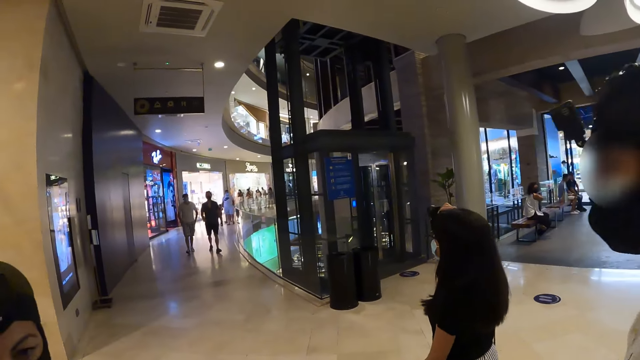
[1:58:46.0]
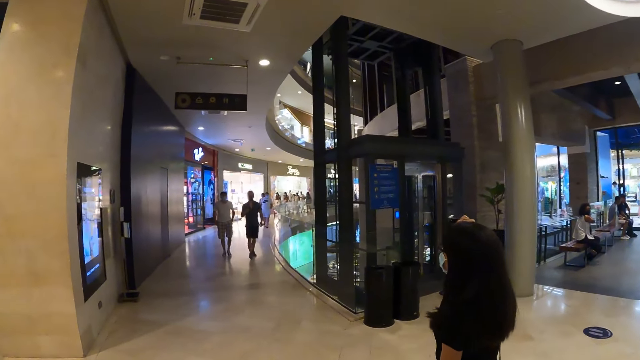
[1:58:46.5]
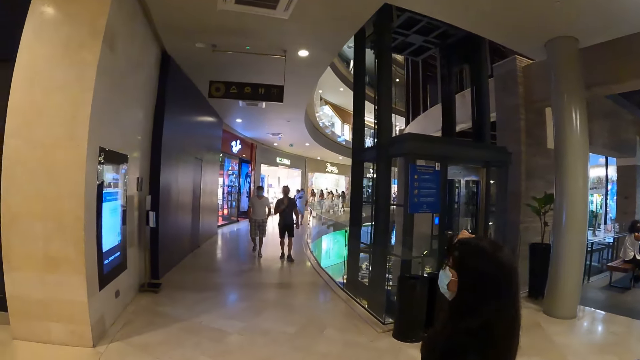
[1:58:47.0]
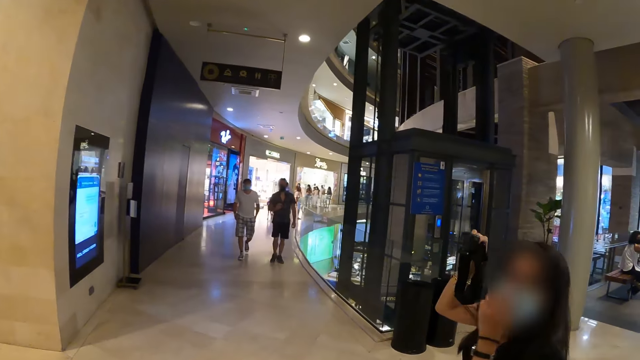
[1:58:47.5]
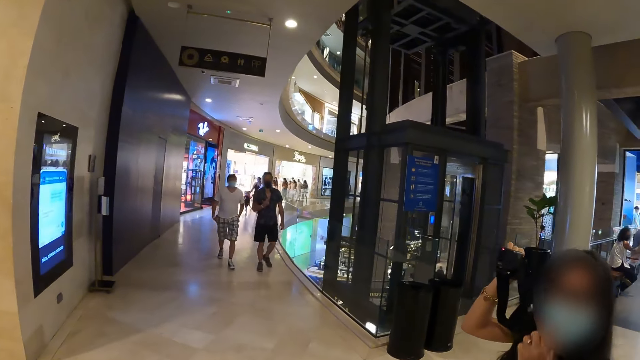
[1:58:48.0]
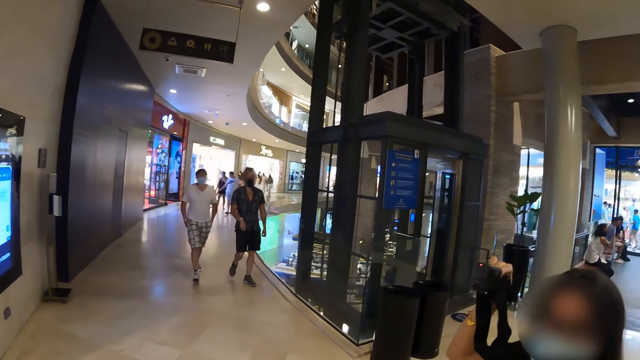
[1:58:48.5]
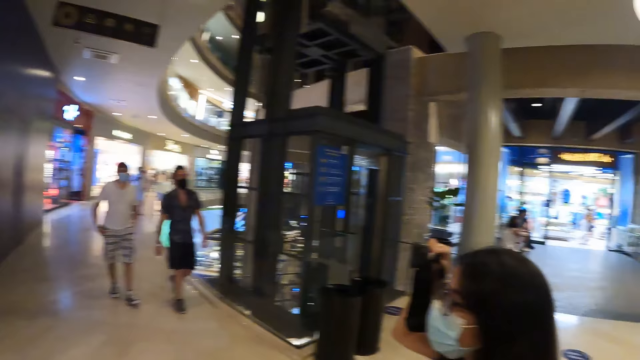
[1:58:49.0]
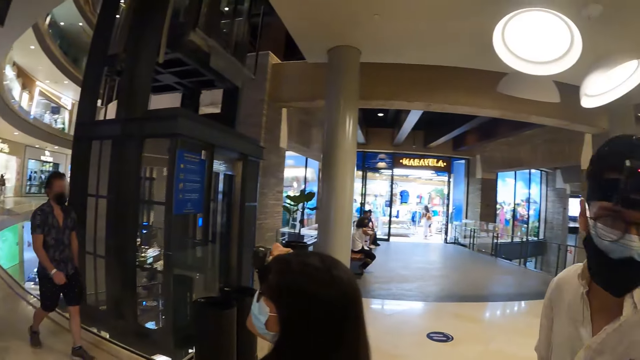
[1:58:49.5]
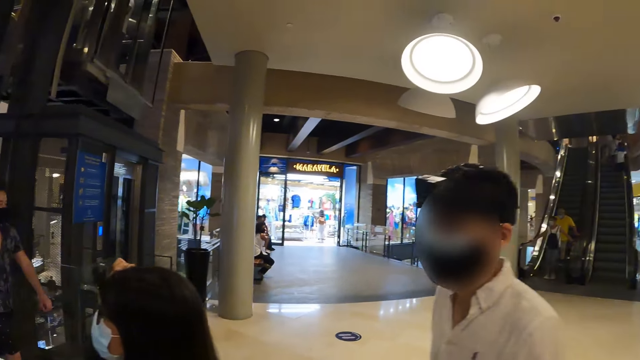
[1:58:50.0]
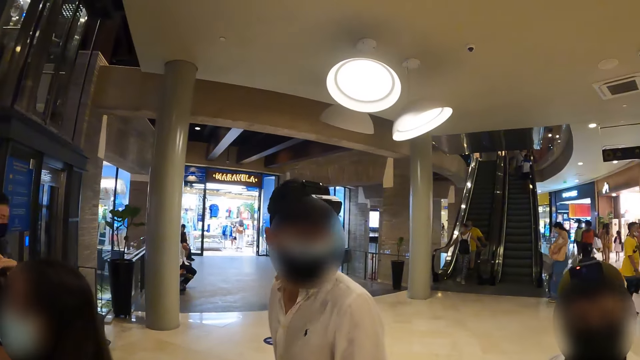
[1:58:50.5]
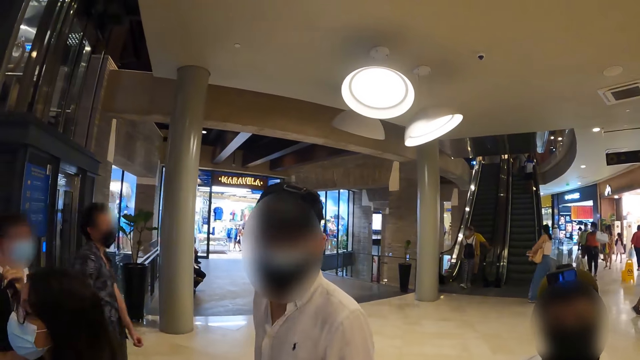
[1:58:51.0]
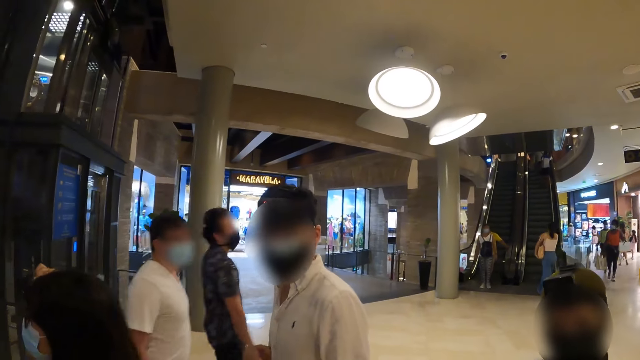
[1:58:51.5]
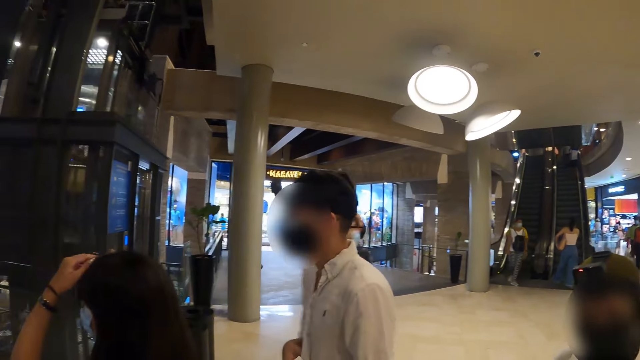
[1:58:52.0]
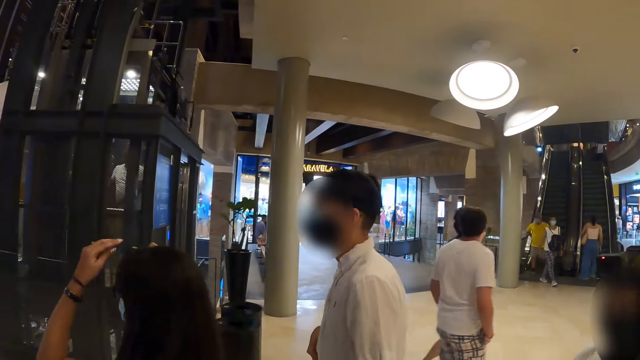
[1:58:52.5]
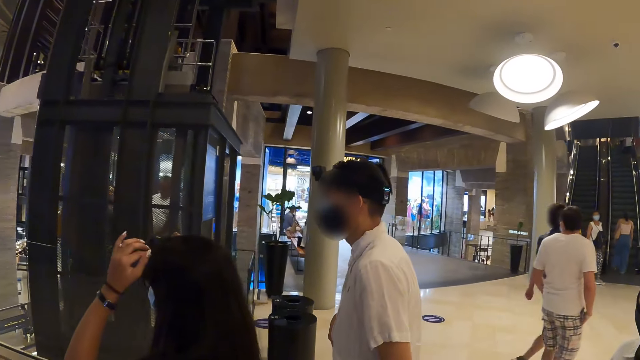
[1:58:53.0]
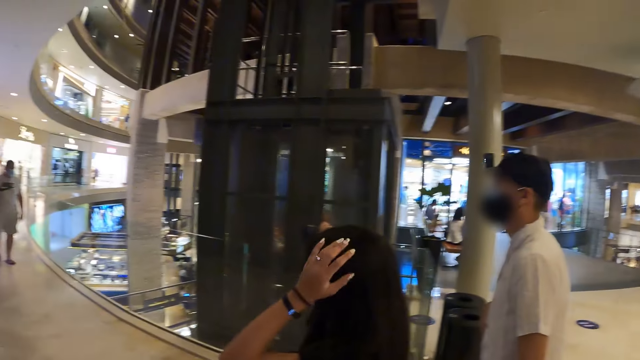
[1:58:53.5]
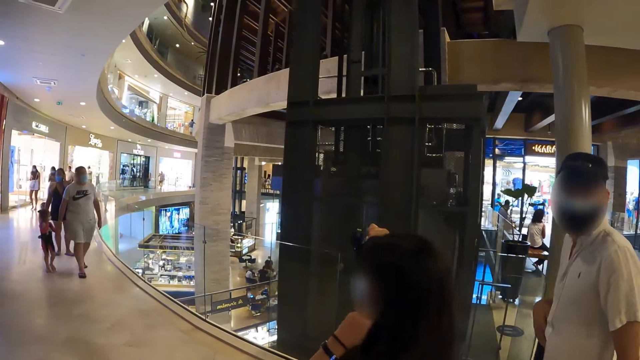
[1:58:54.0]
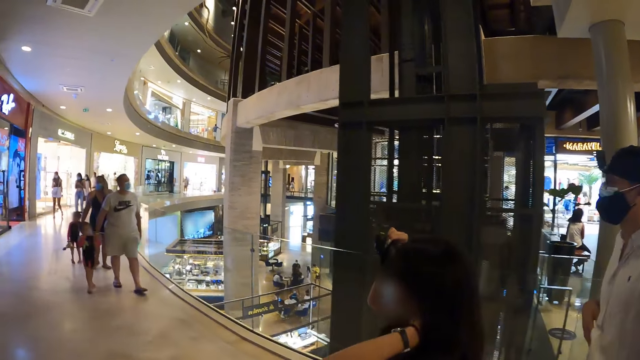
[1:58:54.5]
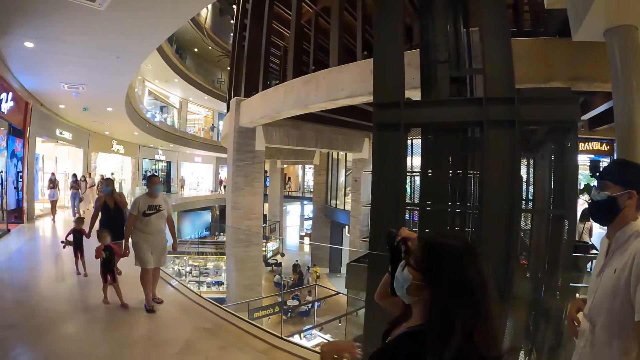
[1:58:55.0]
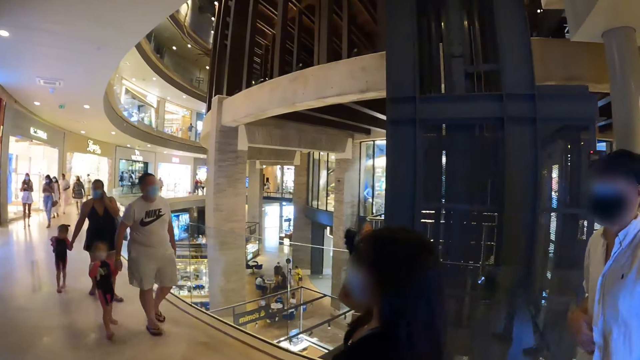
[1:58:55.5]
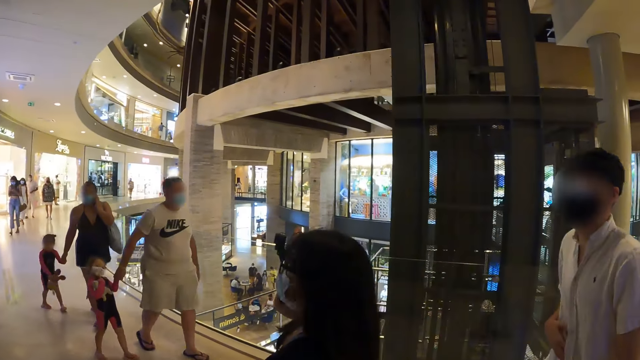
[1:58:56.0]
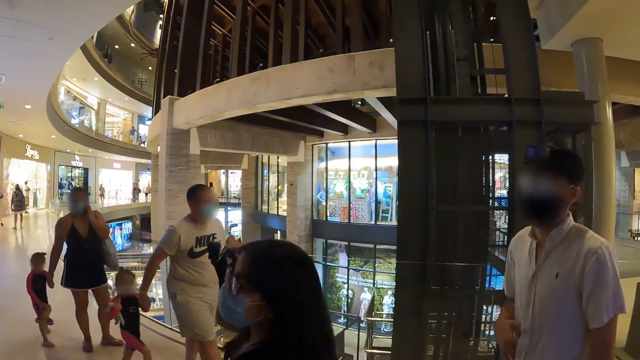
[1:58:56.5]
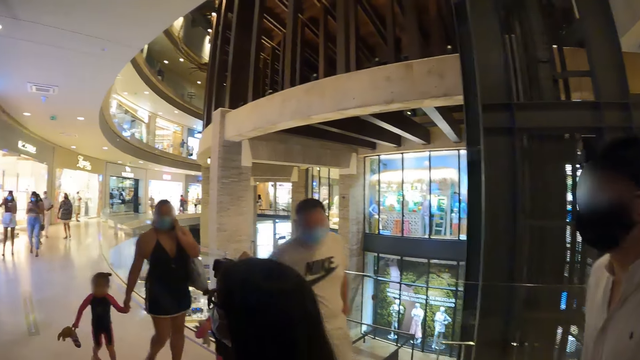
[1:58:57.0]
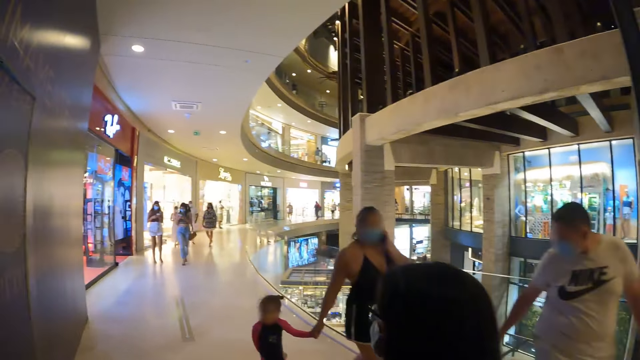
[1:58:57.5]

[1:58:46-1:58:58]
The woman adjusts her face mask with her left hand. The camera wearer looks around the building. The woman adjusts her hair with her left hand.

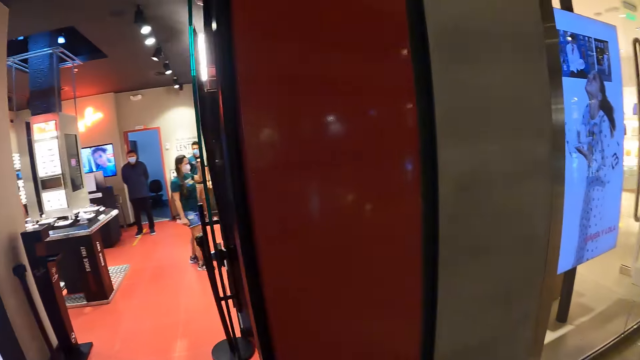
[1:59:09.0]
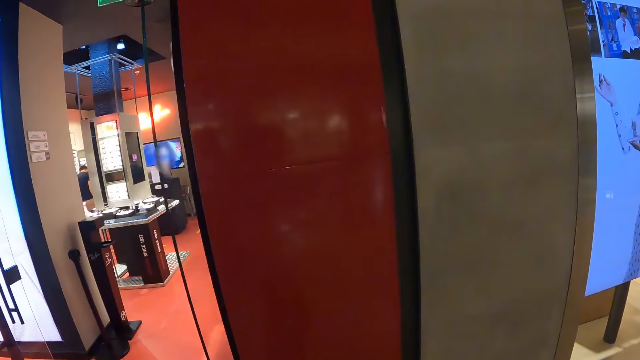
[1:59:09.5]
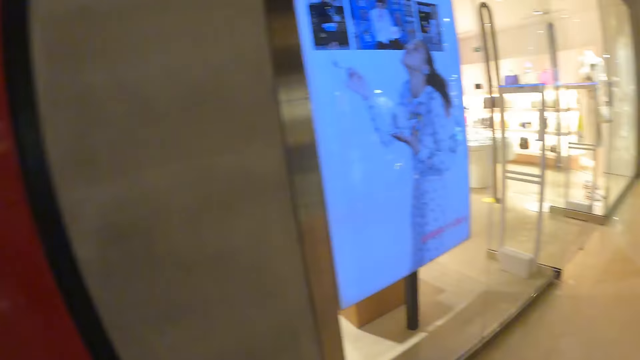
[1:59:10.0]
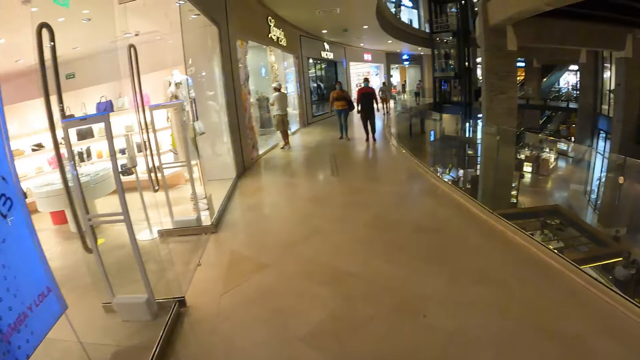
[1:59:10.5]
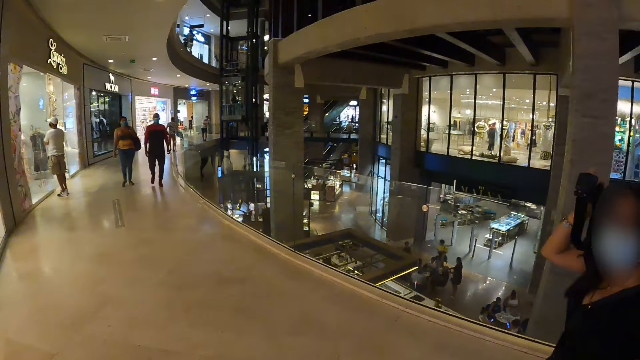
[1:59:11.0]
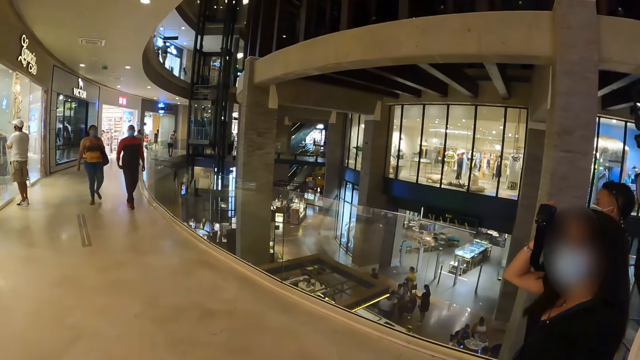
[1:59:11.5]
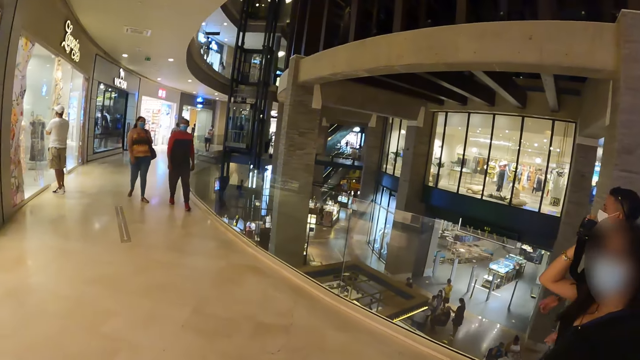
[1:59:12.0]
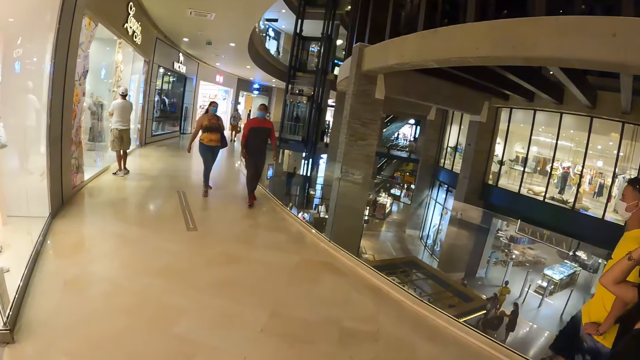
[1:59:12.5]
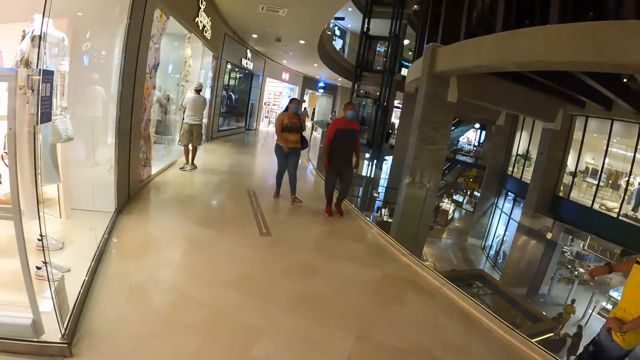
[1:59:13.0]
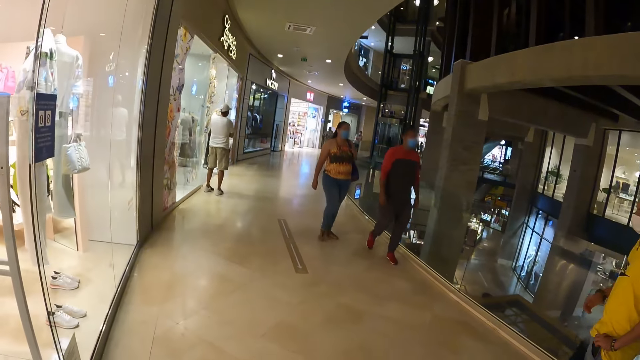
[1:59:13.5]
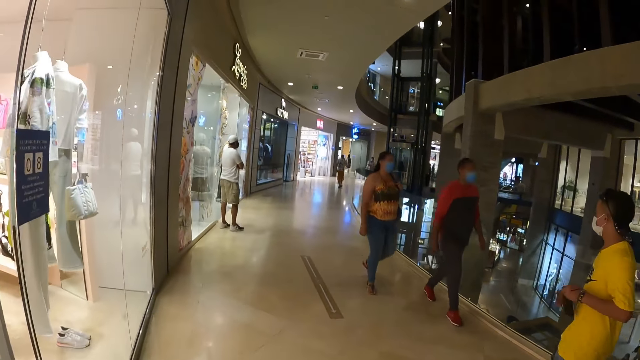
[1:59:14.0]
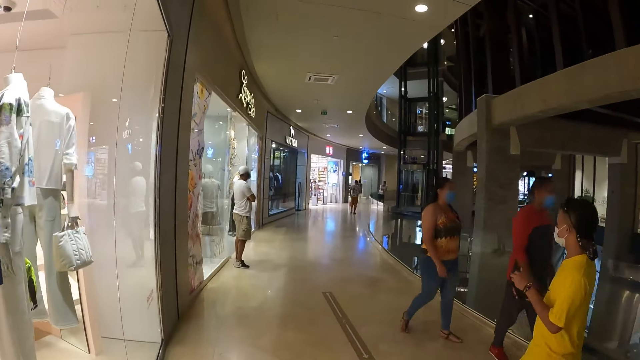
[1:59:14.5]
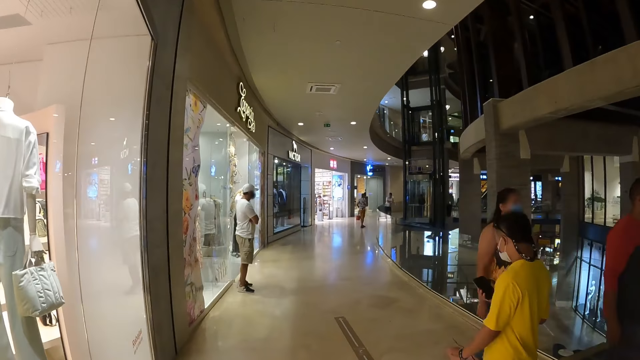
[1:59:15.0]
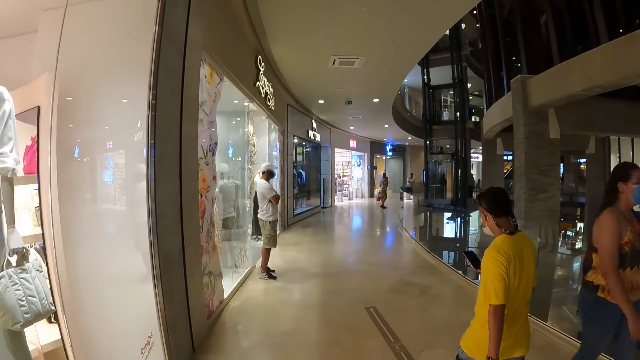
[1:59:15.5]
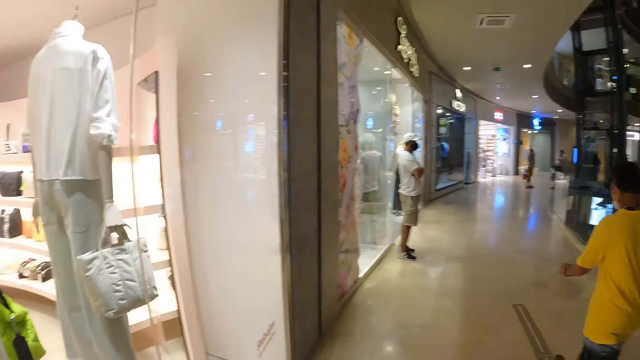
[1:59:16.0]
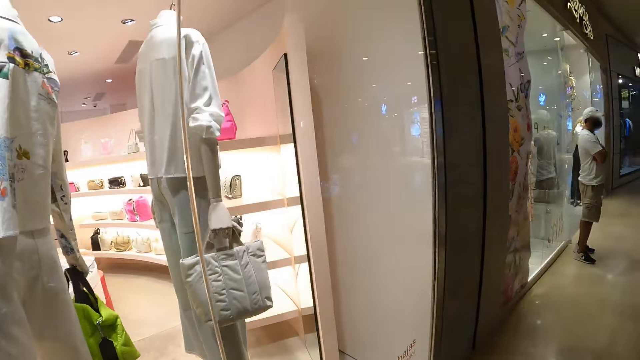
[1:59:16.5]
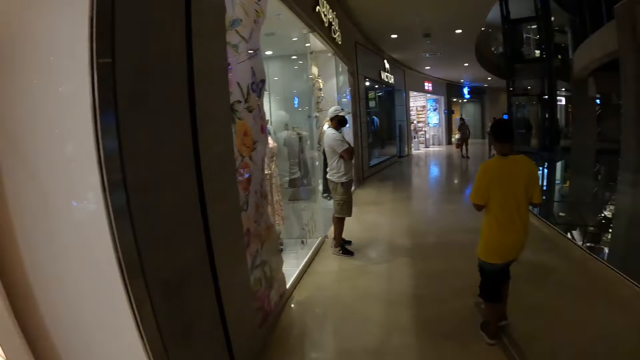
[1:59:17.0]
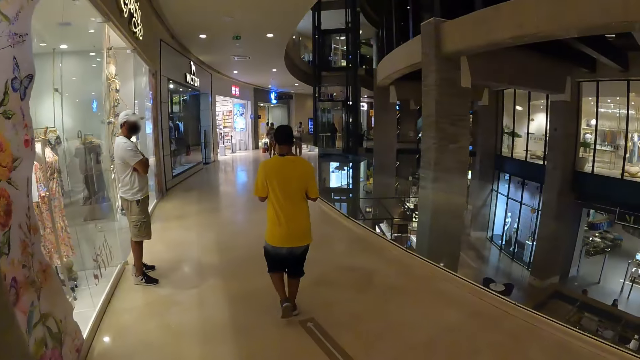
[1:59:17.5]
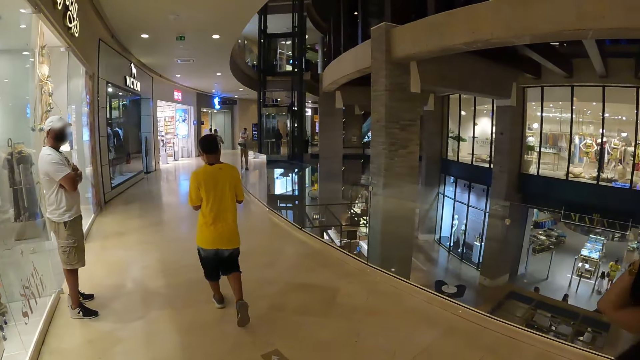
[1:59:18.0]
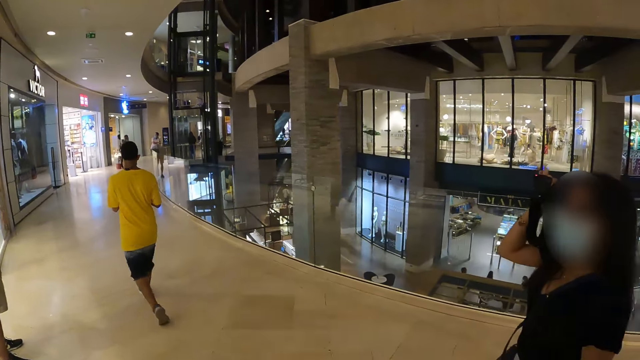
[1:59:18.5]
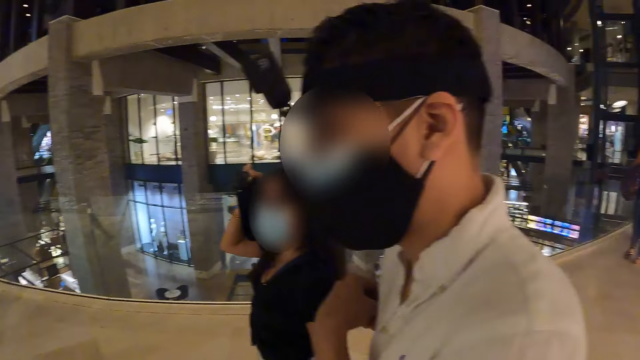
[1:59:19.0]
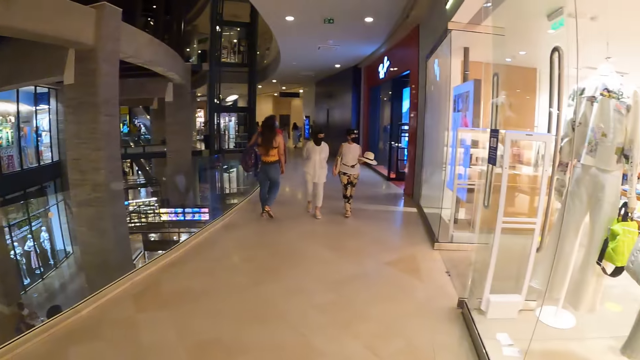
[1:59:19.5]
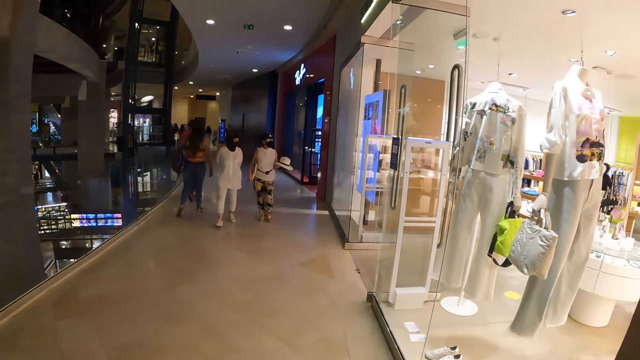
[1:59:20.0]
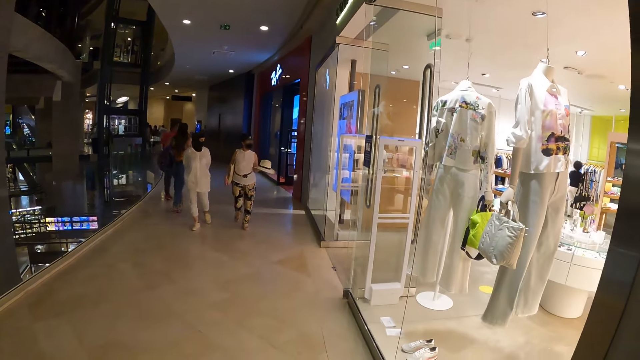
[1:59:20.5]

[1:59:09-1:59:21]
The camera wearer looks around the building. They look around the building again.
